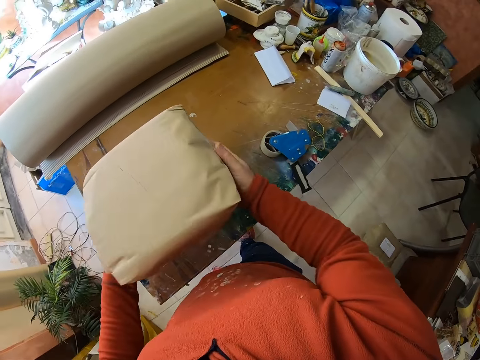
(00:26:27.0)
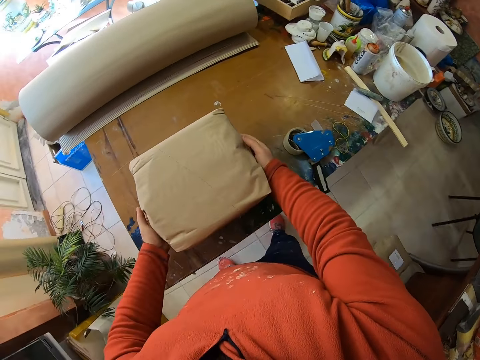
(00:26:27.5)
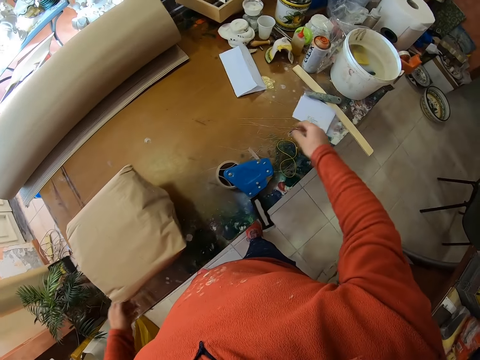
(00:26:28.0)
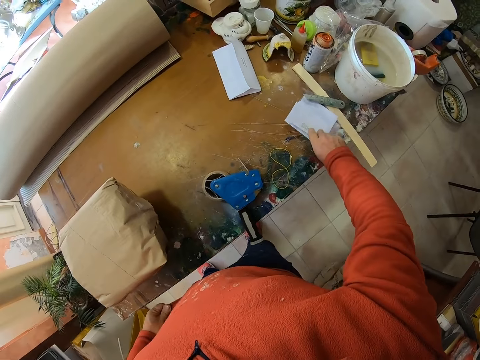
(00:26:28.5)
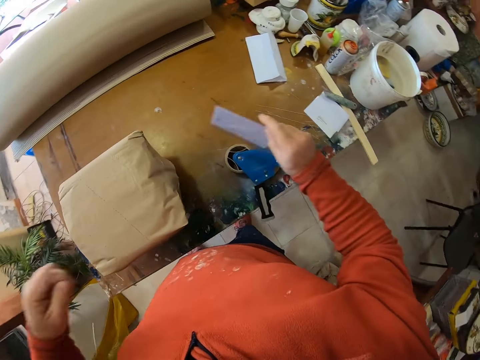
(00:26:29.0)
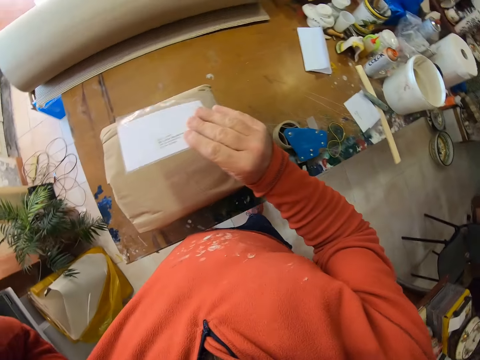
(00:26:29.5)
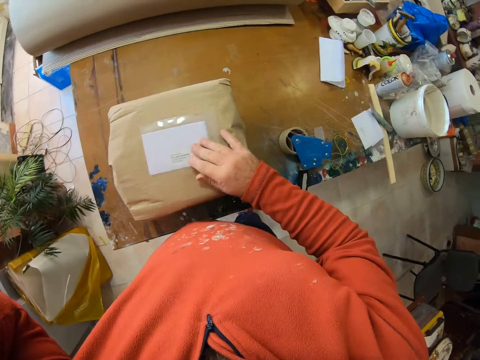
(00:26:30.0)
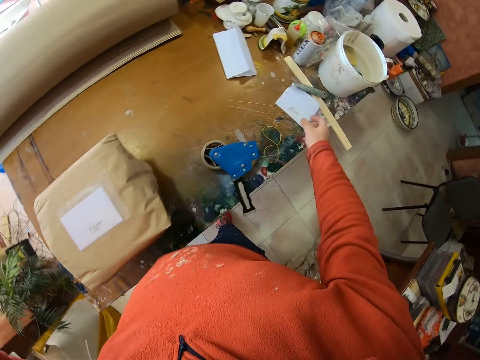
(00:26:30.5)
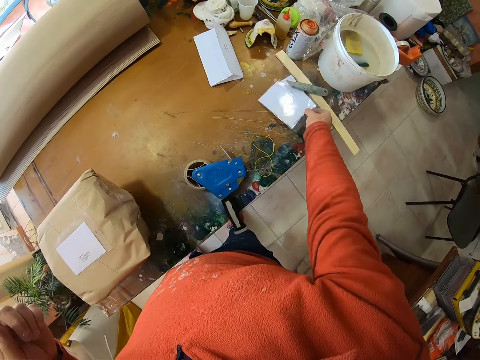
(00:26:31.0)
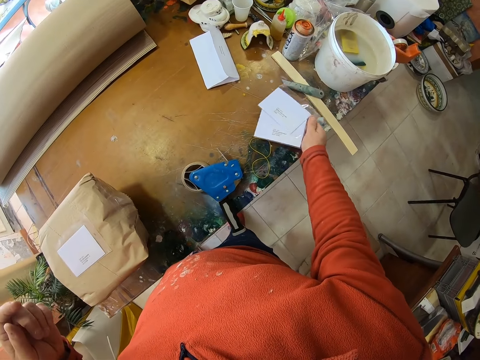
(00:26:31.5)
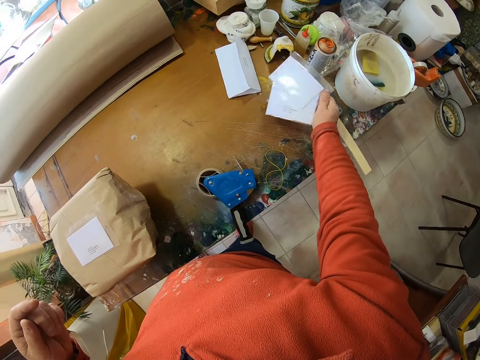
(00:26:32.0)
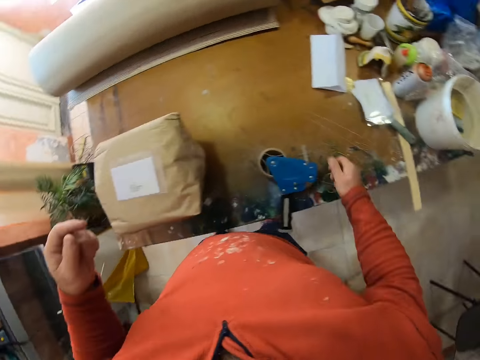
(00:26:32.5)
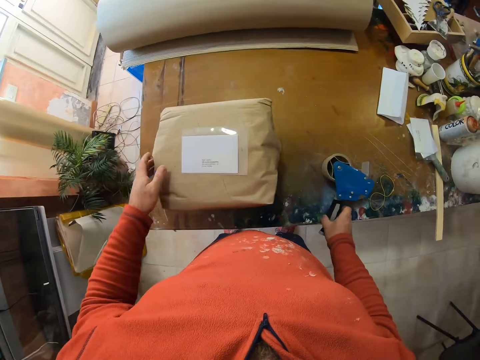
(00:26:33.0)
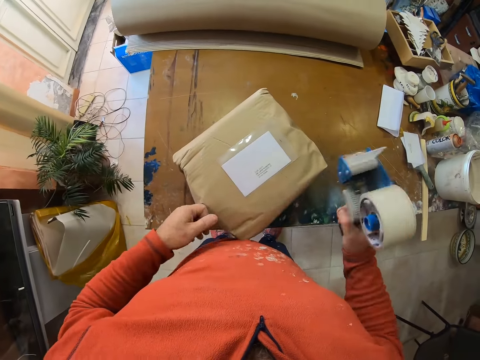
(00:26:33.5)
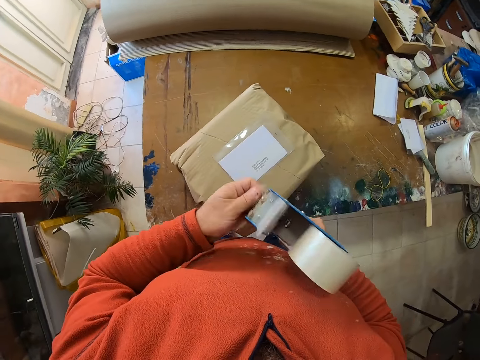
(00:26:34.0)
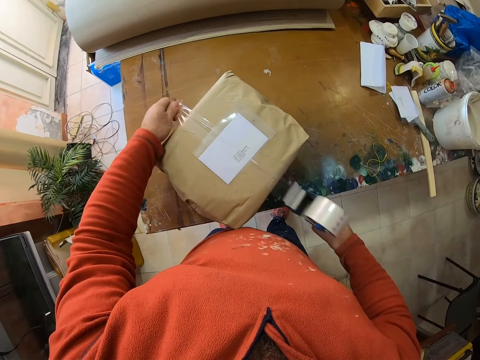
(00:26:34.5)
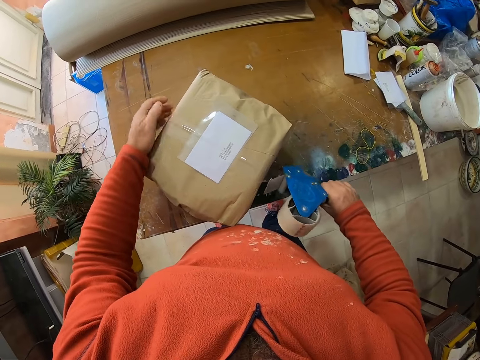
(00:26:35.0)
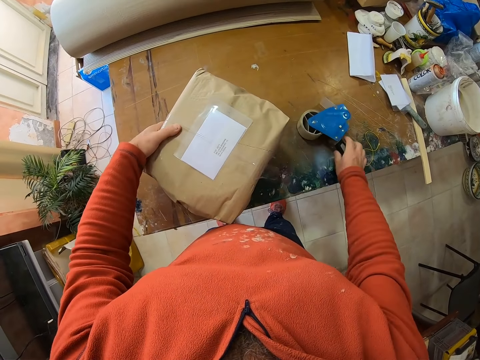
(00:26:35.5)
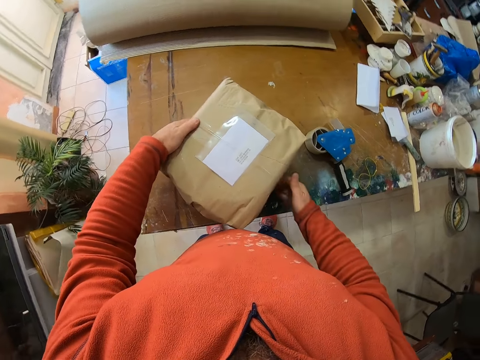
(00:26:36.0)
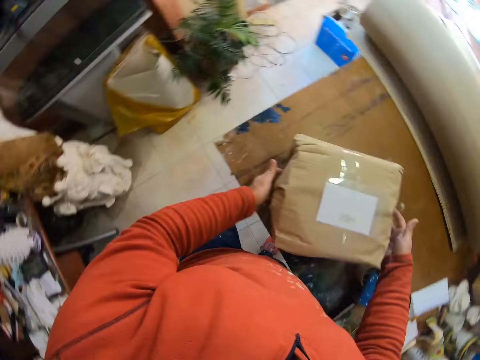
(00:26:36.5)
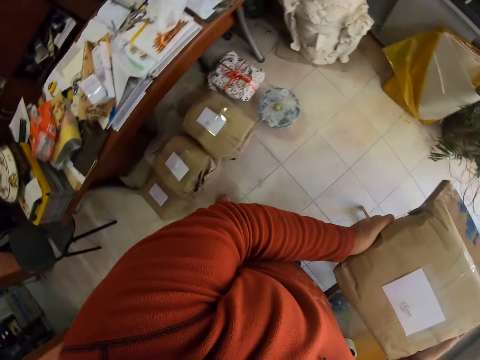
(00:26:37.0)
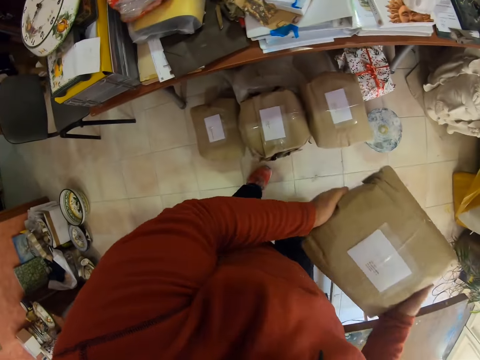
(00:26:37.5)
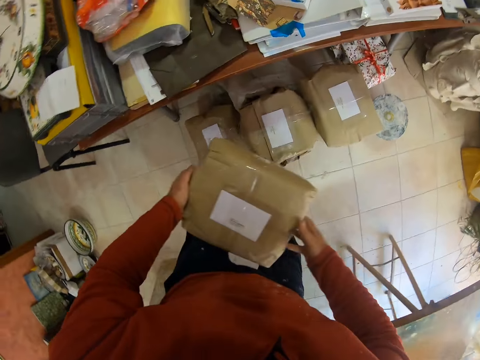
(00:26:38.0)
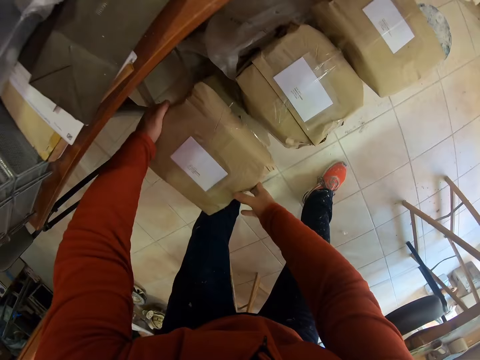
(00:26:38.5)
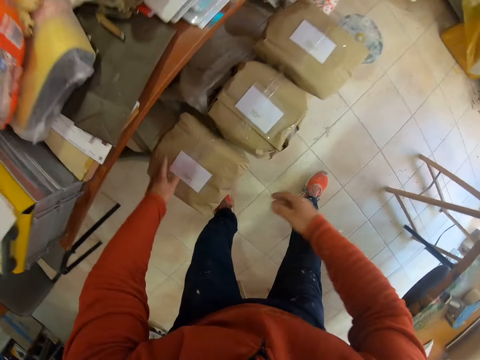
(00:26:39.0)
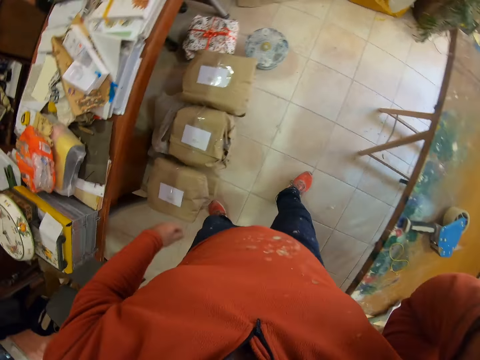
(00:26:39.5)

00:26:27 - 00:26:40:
The camera wearer puts the parcel on the table. They pick the card or name tag from the table. They put the card on top of the parcel. They pick the cards from the table. They put the cards aside on the table. They pick the seal tape from the table. They stick the card with the seal tape on the parcel. They pull out seal tape. They put the seal tape on the table. They lift the parcel from the table. They put the parcel on top of another parcel.

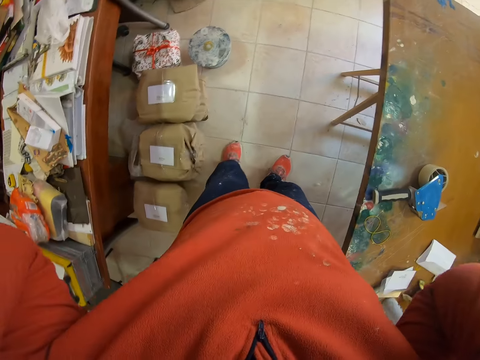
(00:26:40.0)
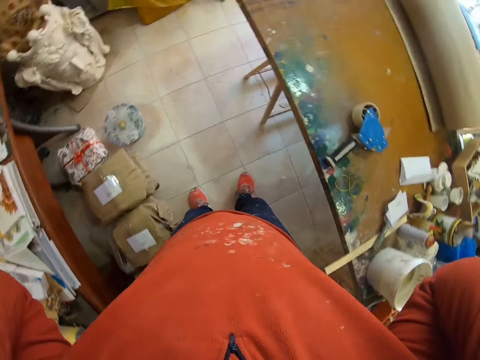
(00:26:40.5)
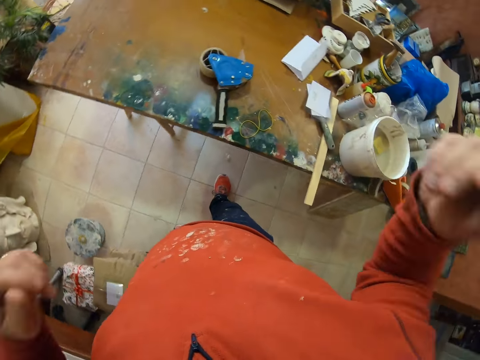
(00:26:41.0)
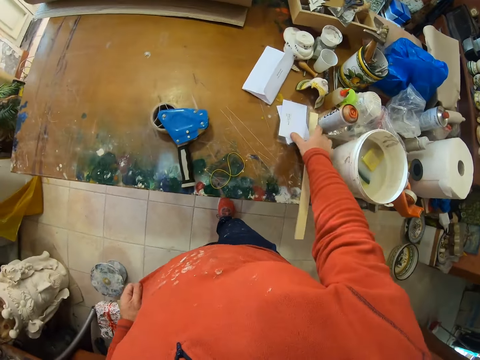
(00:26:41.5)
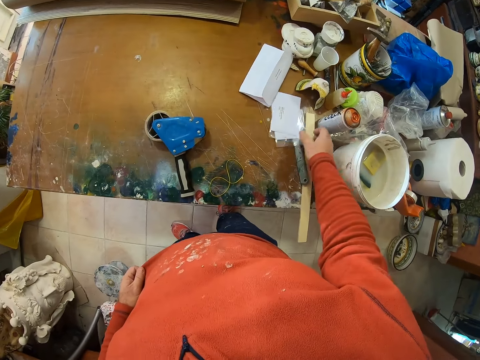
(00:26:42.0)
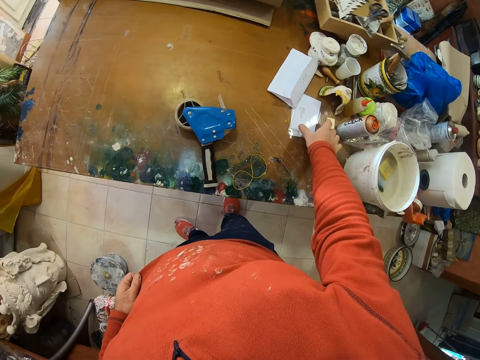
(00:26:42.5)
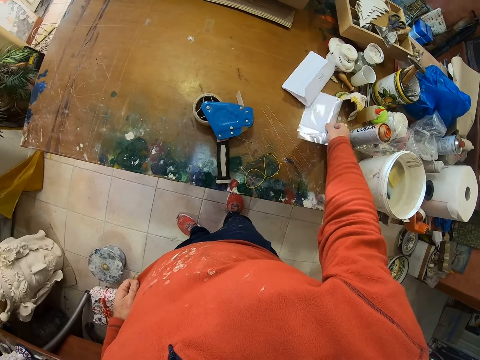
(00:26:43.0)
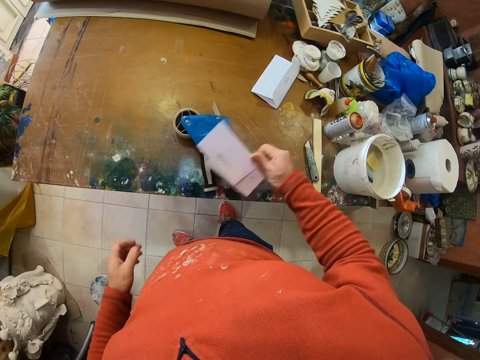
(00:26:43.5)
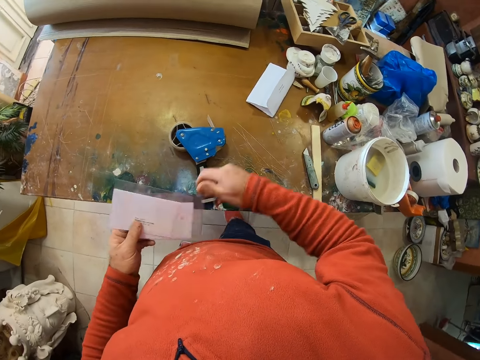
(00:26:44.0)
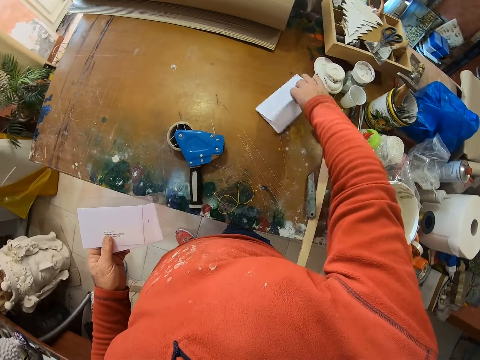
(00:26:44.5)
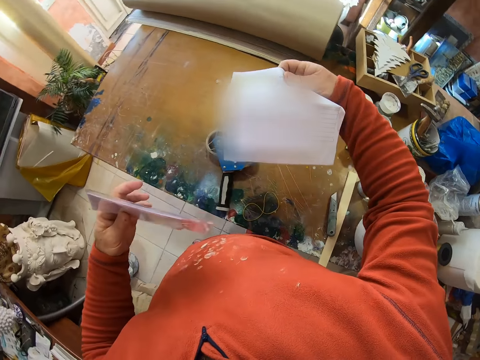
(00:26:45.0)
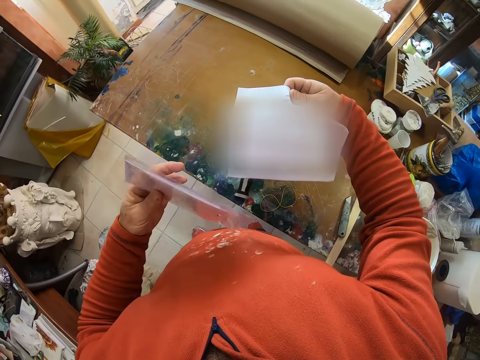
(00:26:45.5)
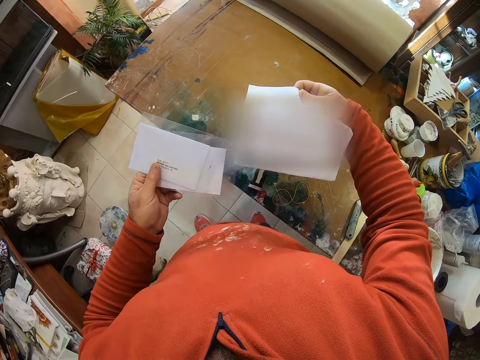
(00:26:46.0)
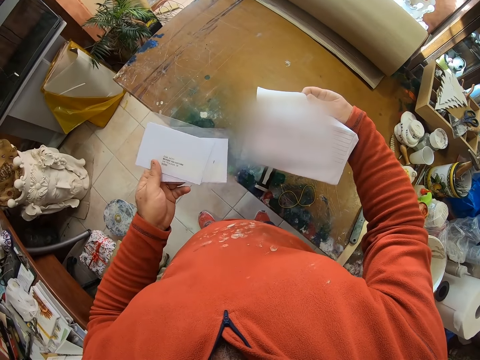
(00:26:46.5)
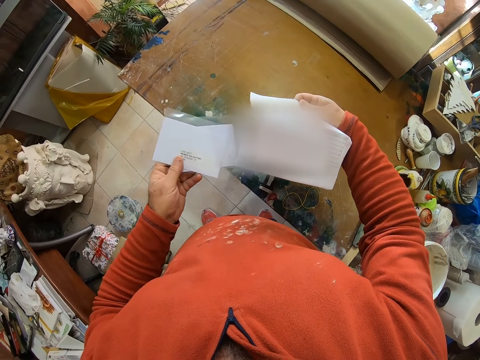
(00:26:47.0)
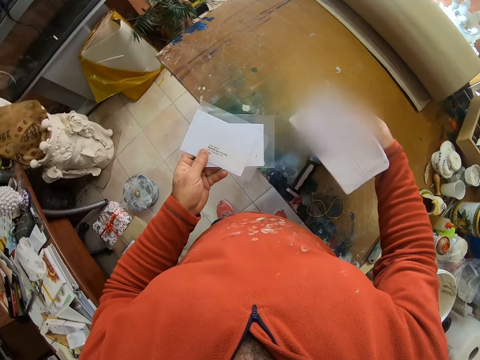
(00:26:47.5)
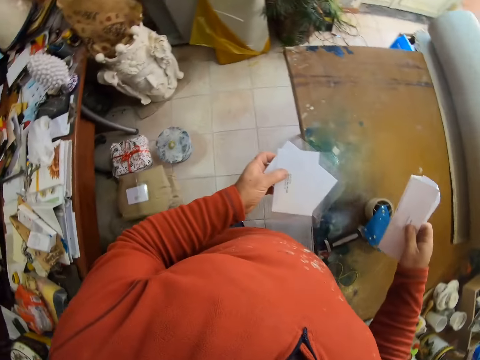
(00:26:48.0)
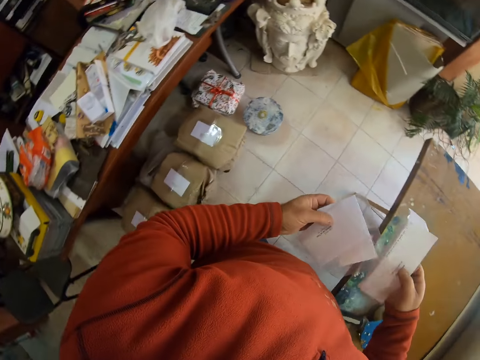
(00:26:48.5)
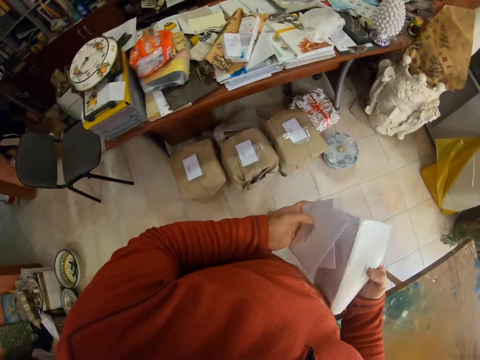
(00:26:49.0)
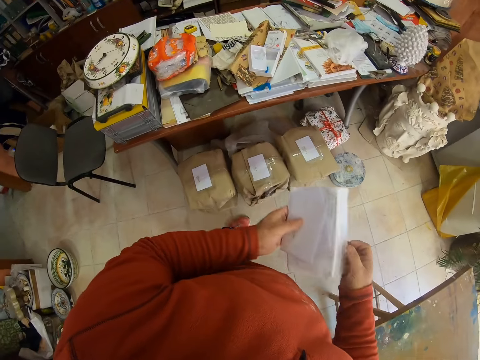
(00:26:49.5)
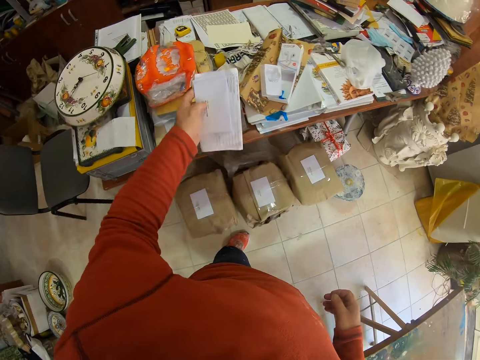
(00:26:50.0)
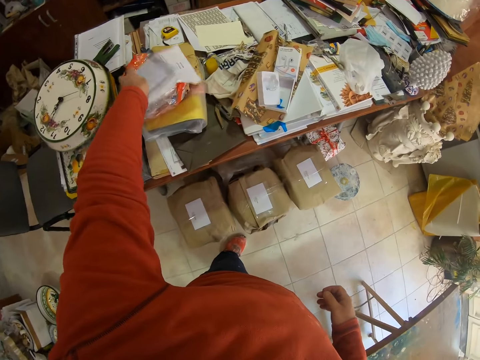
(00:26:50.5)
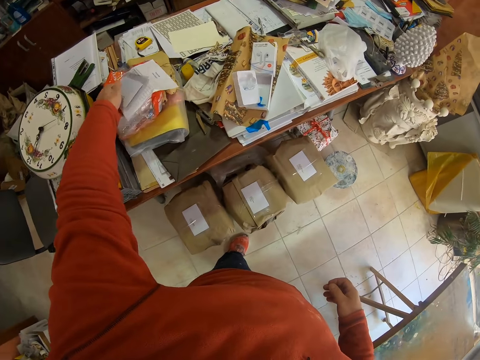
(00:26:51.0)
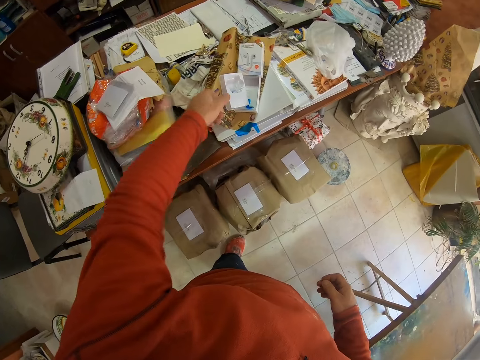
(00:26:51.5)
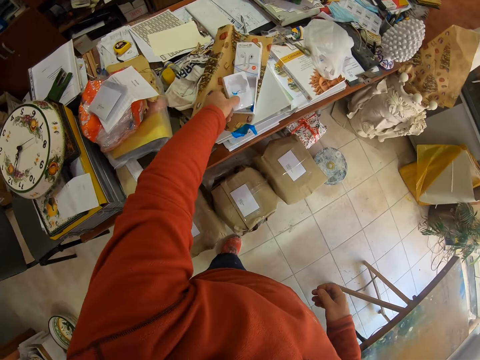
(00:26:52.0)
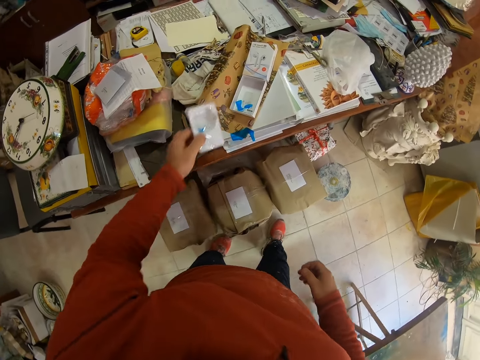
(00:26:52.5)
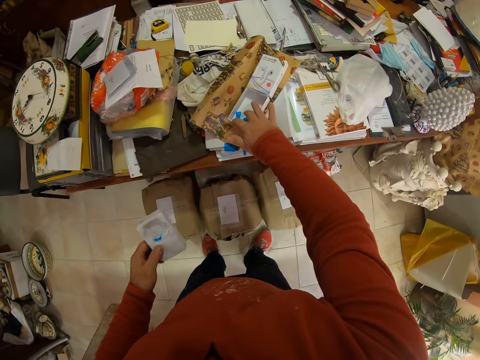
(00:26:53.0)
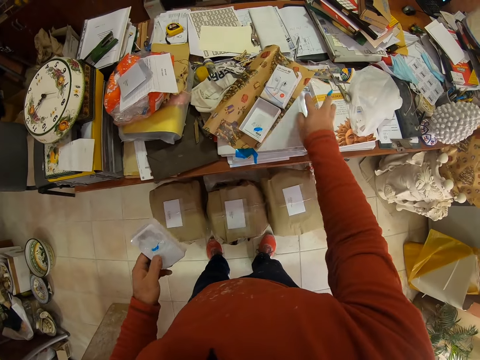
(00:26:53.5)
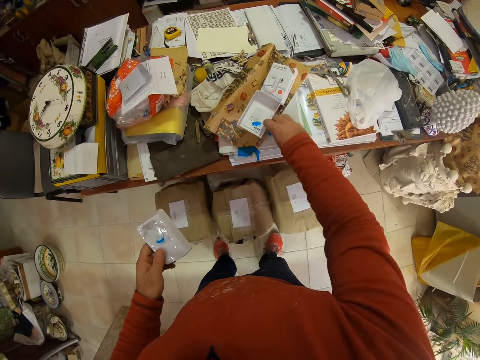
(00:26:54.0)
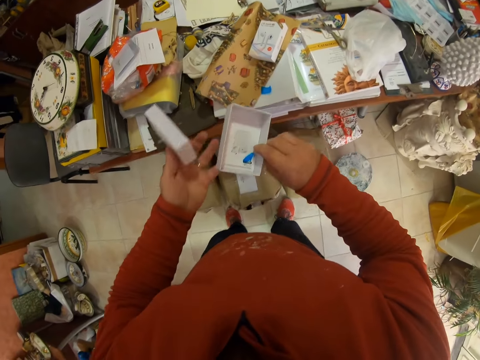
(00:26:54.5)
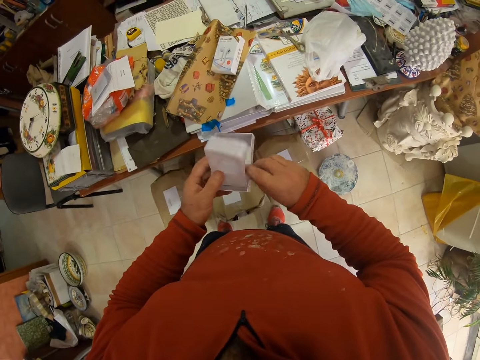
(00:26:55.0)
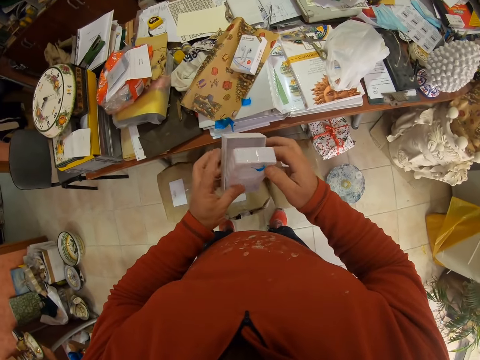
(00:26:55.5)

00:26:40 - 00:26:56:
The camera wearer adjusts the camera. They raise hands. They pick the cards or name tags from the table. They pick the paper from the table. They put them aside. They put the paper and name tags on the table. They pick the boxes from the table. They pick the paper from the table. They put the boxes together.
